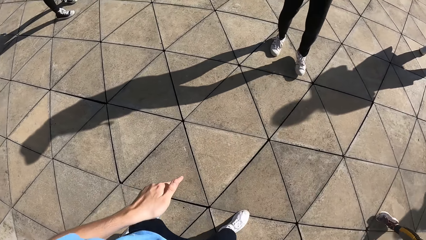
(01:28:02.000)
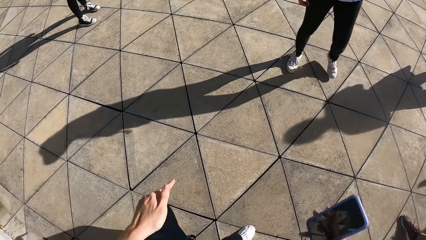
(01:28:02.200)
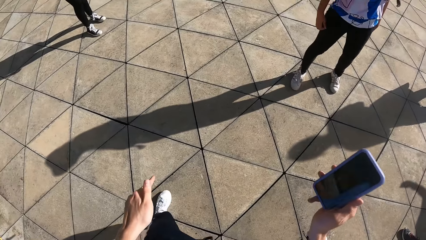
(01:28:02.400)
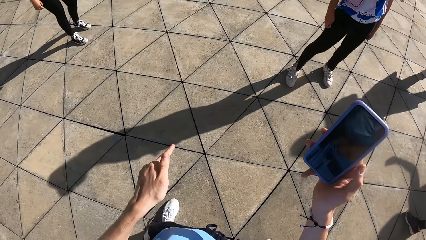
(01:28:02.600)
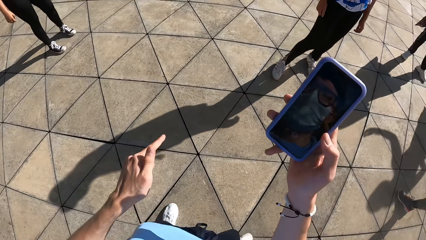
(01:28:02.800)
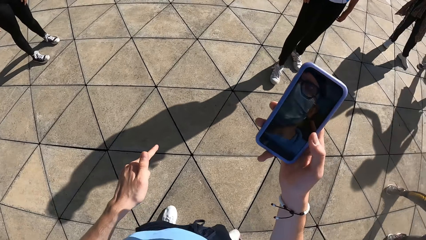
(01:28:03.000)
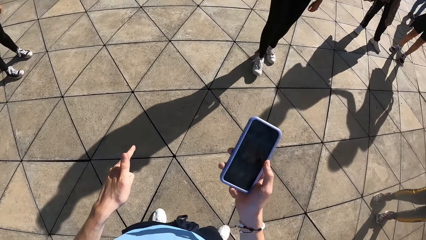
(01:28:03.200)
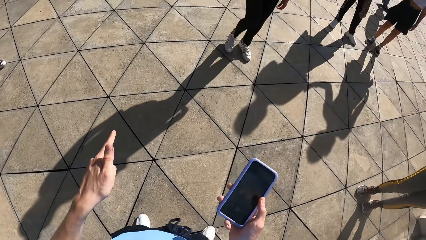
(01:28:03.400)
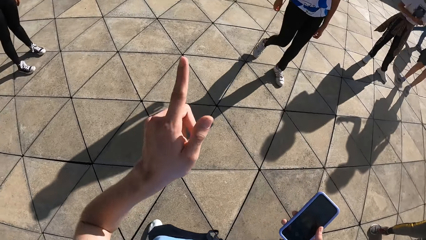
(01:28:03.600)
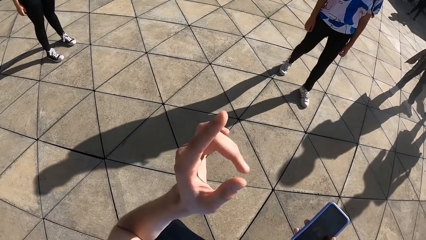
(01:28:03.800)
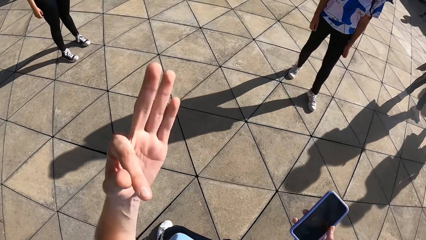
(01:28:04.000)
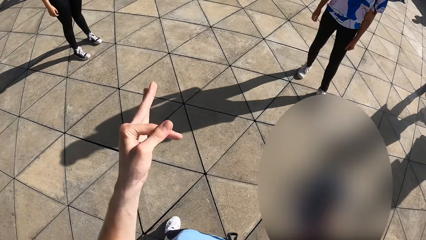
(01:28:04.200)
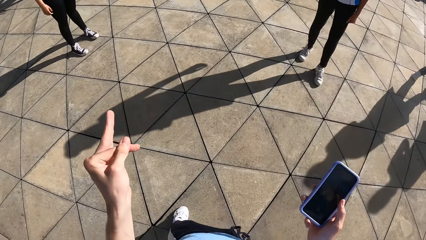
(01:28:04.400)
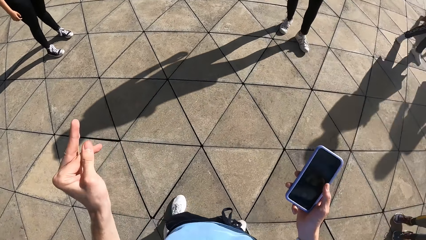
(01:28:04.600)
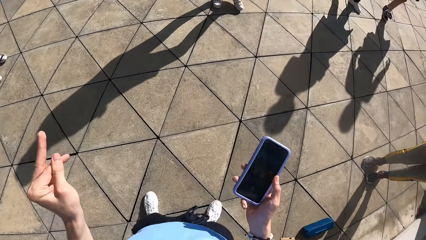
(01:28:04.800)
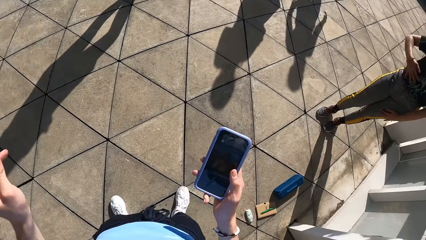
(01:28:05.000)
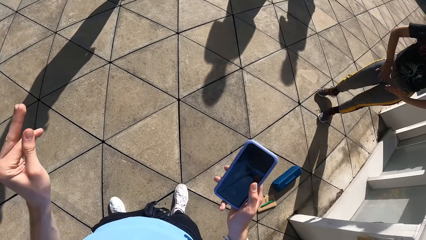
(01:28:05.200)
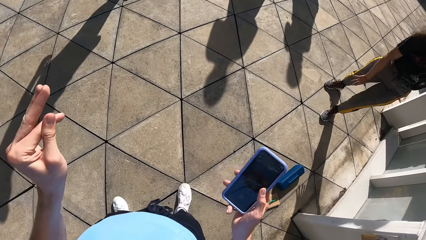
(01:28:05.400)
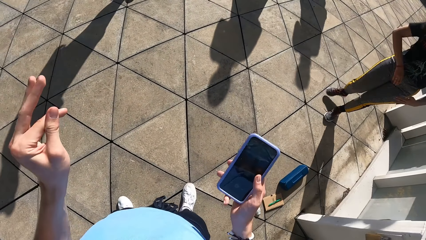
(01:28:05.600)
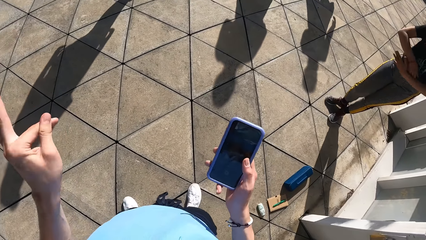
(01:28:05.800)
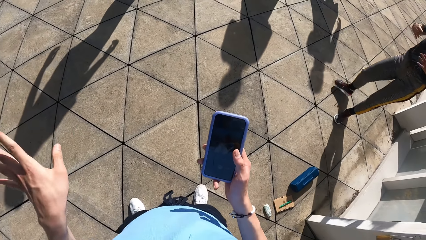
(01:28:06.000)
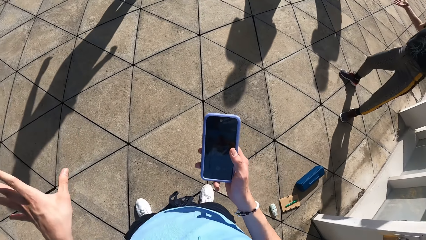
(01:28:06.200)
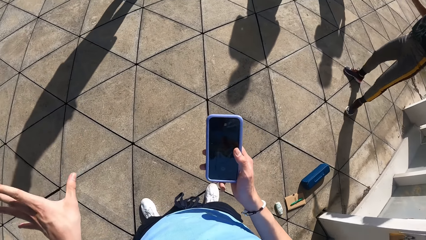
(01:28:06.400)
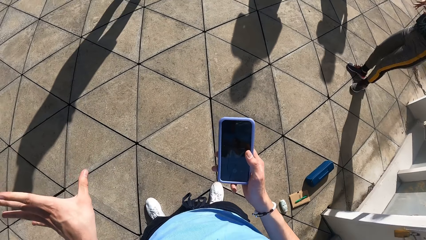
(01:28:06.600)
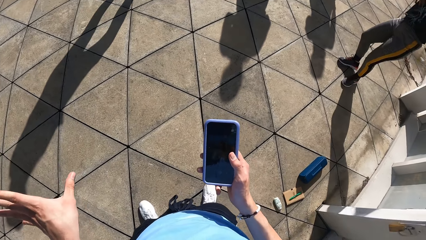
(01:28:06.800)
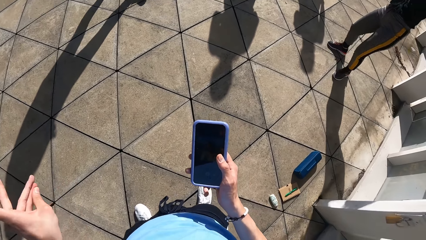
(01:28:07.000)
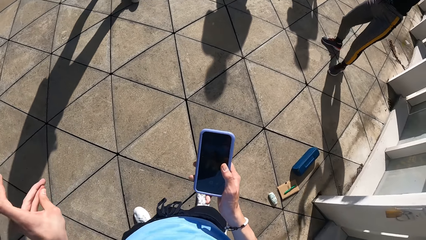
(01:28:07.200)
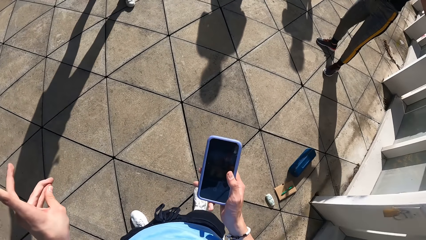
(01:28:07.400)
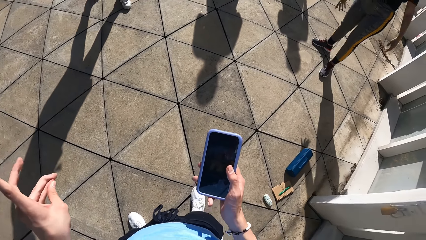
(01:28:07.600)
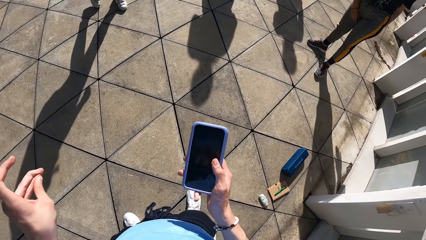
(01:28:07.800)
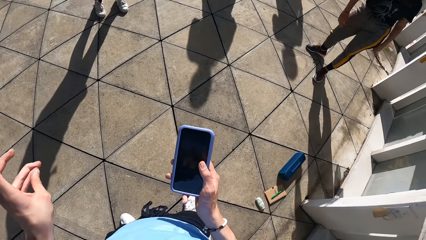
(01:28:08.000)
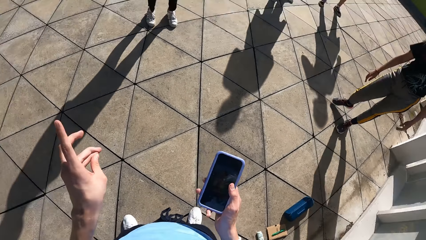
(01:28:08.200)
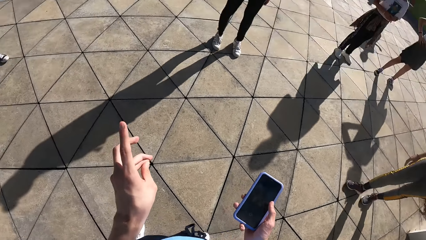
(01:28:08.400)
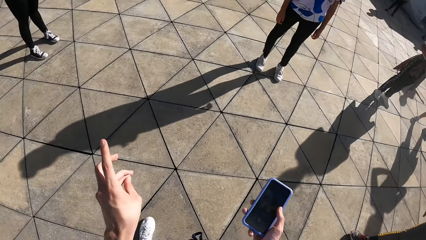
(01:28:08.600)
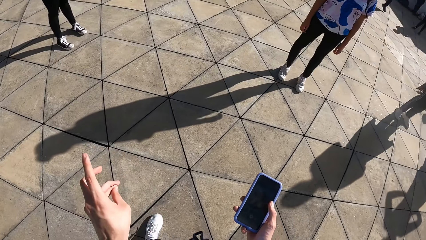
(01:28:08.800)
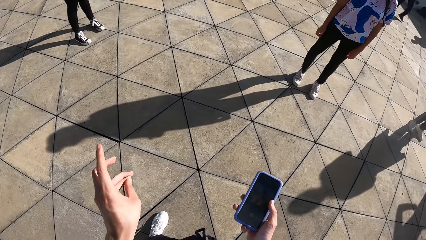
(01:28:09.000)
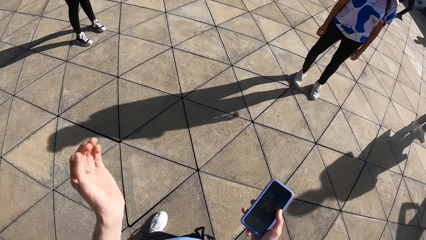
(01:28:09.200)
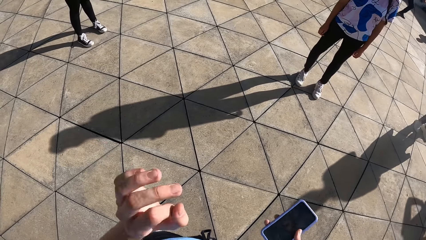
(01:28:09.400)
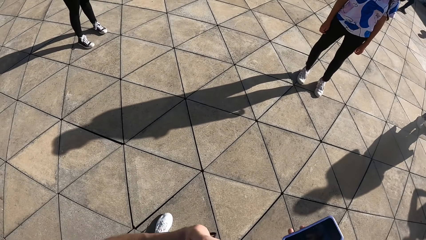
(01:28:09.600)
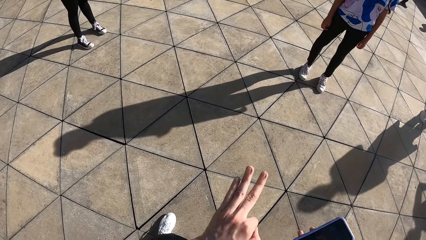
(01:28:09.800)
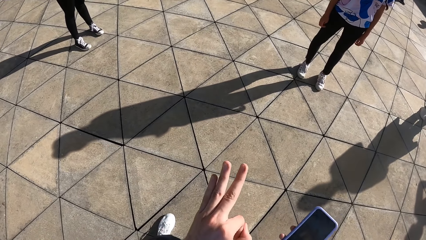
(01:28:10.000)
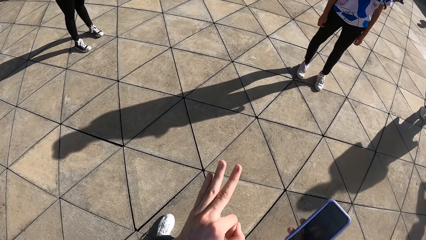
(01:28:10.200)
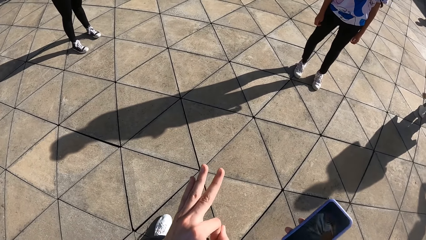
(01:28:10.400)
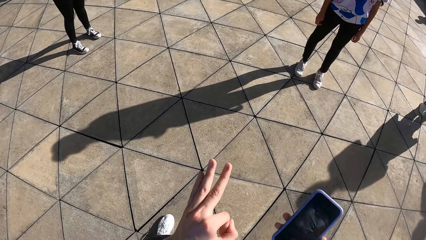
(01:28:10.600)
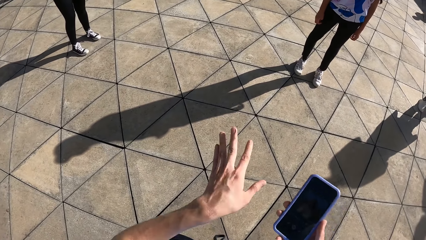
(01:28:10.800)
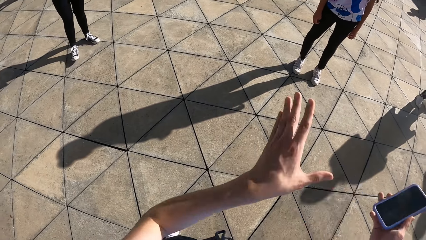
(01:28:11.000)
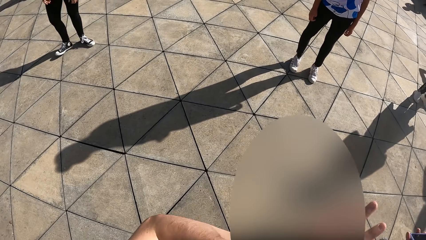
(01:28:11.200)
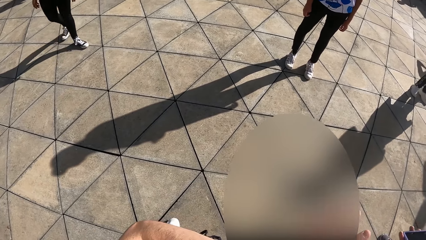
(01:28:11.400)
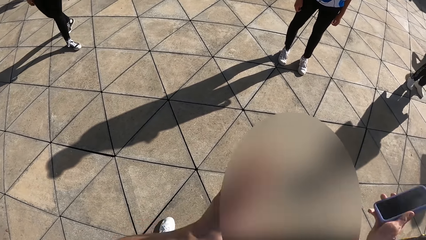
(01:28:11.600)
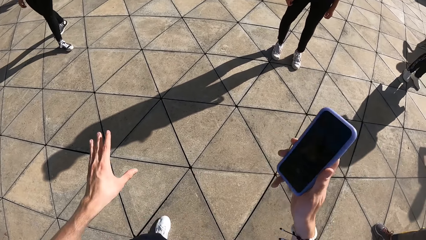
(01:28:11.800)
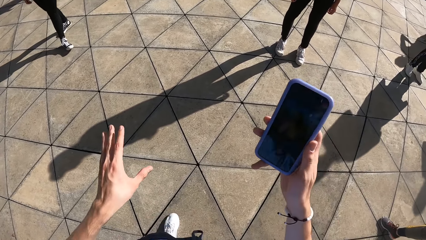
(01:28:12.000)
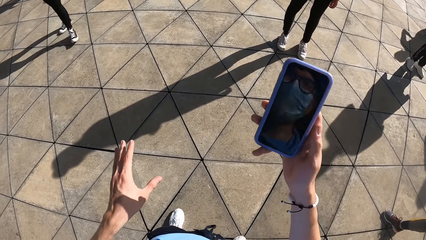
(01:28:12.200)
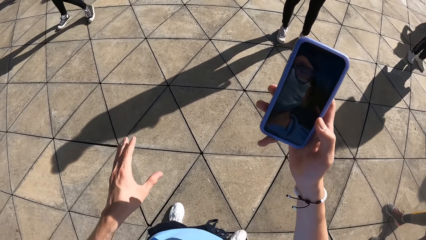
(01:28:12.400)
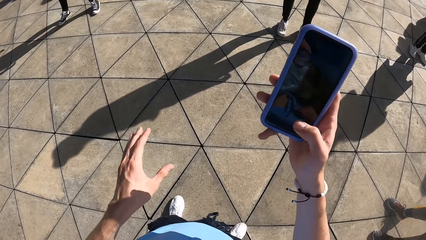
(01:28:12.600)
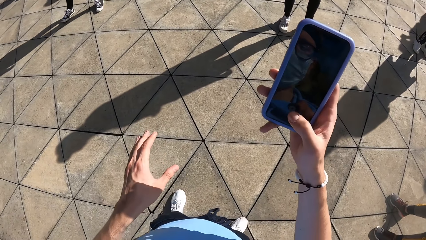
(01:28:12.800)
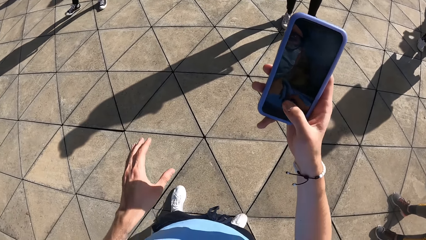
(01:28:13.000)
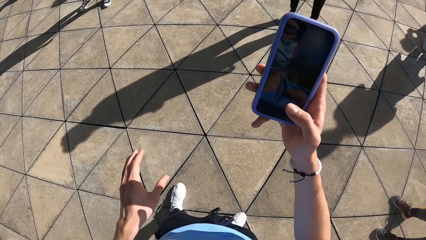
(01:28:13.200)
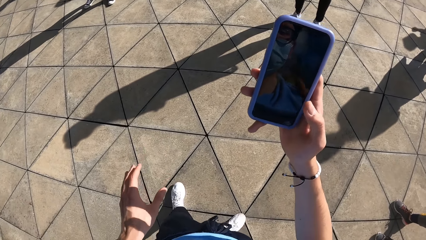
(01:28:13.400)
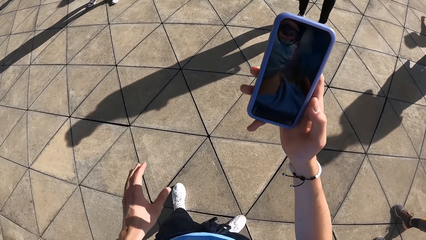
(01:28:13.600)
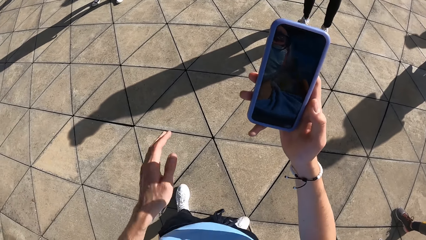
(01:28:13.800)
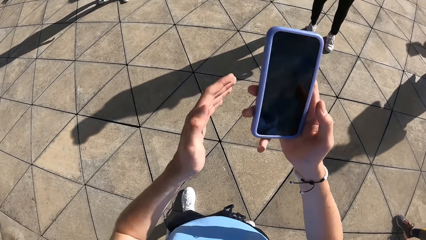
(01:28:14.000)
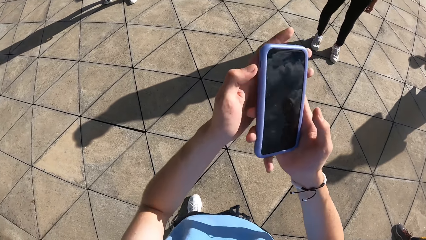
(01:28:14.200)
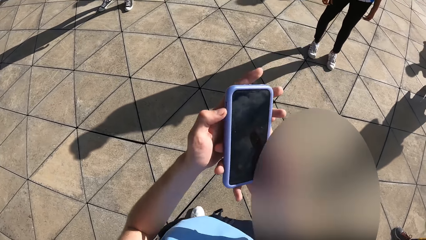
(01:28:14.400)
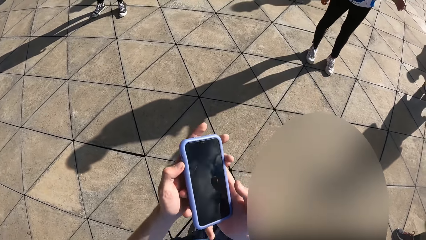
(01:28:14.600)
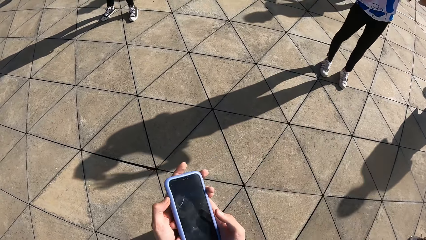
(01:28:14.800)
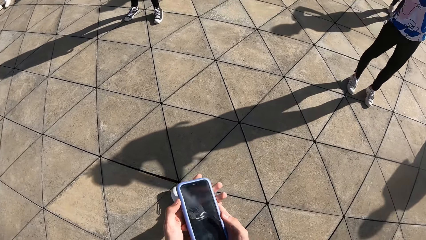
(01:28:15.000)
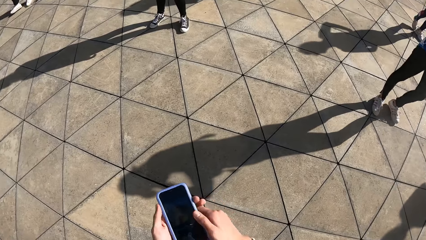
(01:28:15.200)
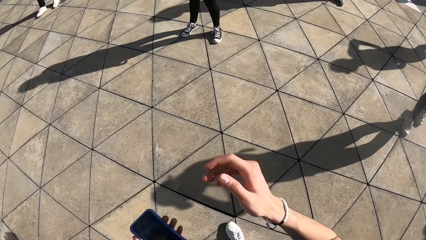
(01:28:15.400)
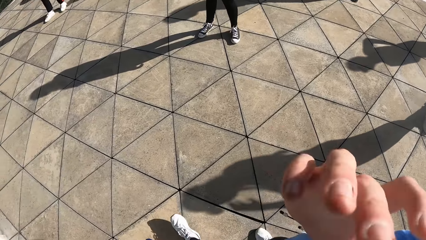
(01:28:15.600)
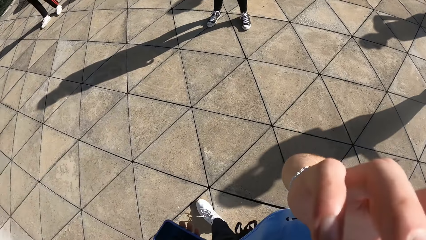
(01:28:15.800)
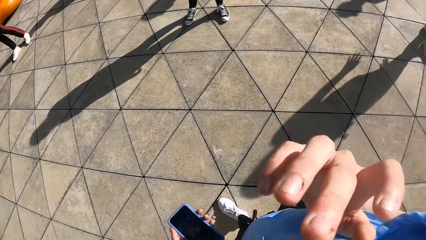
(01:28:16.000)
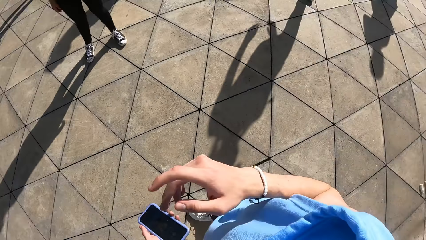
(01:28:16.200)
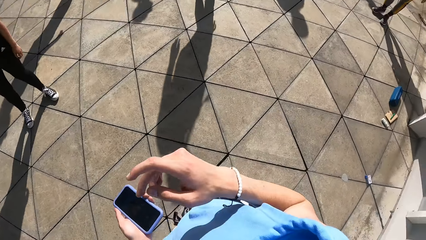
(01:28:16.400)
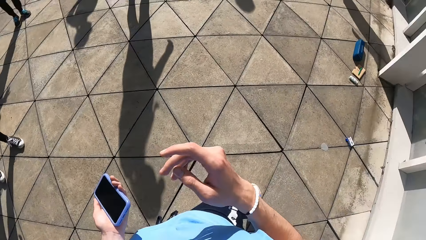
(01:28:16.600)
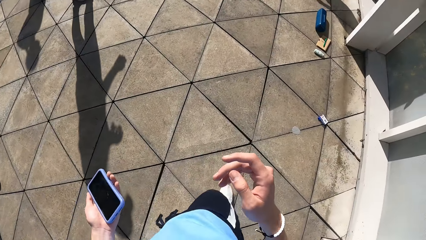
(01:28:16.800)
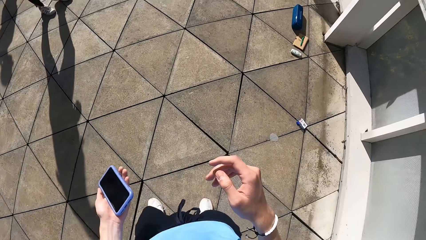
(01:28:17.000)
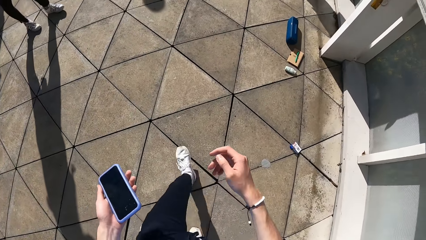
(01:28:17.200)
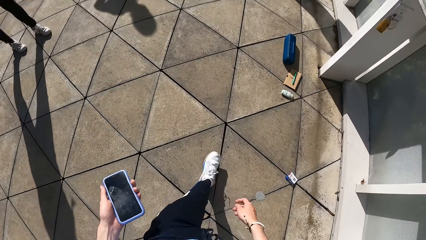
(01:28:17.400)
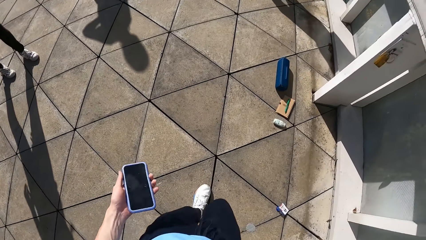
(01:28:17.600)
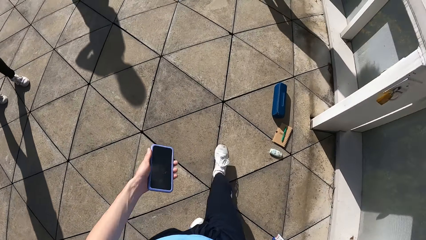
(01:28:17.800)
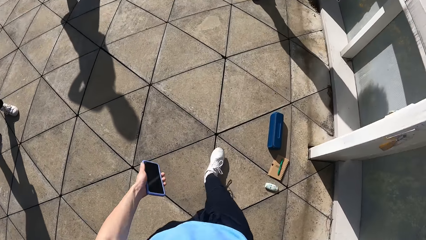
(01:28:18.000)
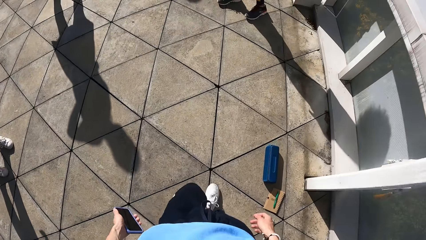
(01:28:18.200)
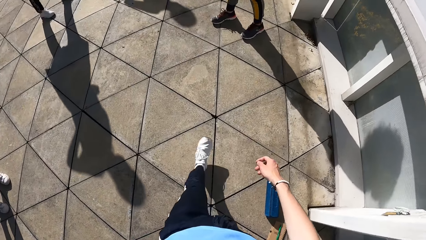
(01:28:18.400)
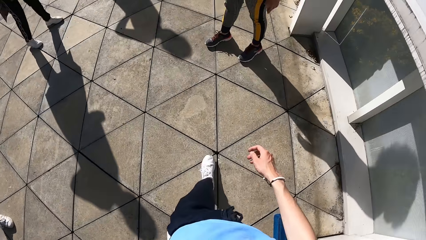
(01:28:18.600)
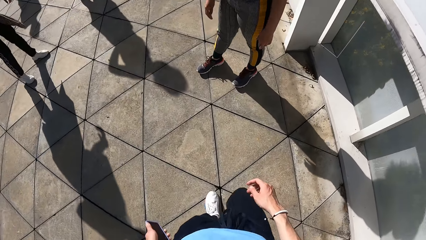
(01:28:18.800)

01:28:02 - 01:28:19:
The camera wearer lifts his phone. He puts the phone down. He gestures using his left hand. He dials the phone. He holds the phone using both hands. He lowers the phone using both hands. He touches his face with his right hand. He puts his hands down. He walks on the floor.
